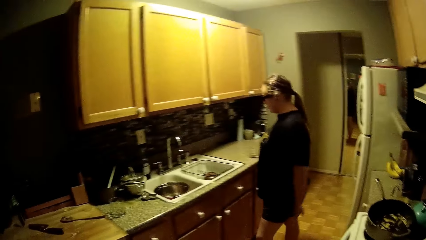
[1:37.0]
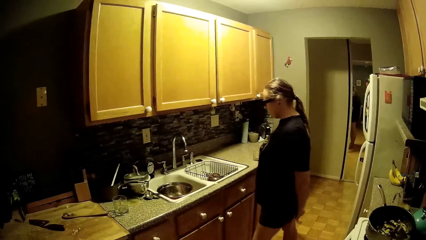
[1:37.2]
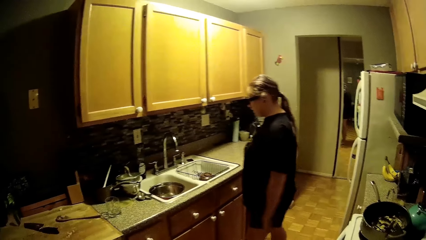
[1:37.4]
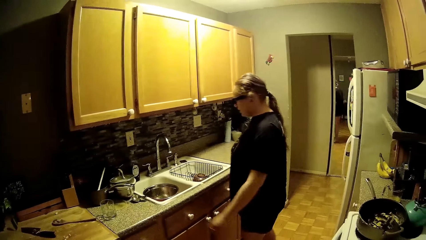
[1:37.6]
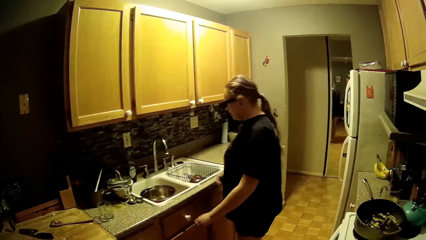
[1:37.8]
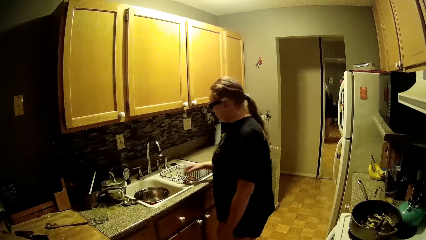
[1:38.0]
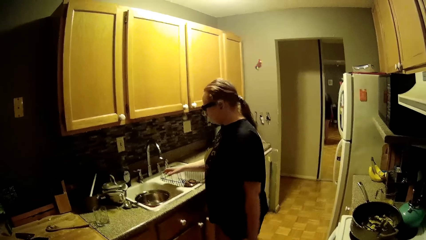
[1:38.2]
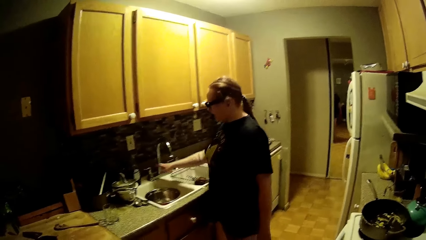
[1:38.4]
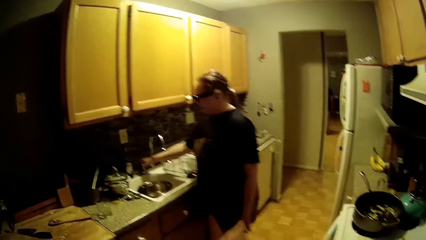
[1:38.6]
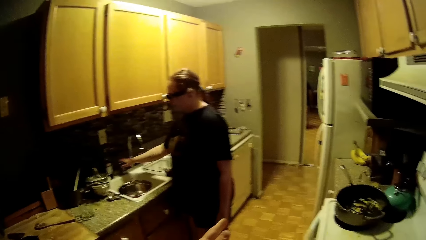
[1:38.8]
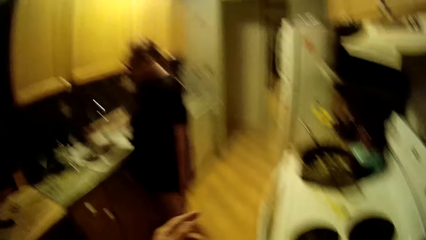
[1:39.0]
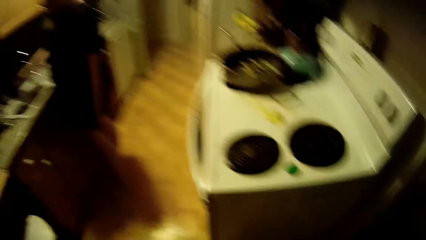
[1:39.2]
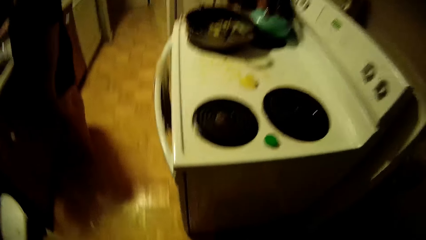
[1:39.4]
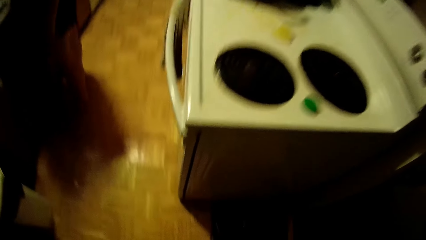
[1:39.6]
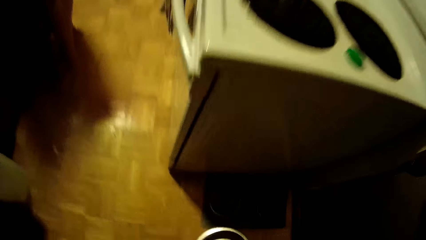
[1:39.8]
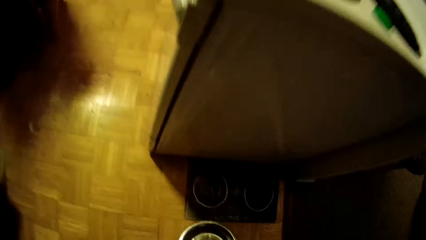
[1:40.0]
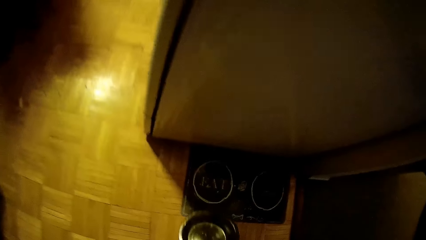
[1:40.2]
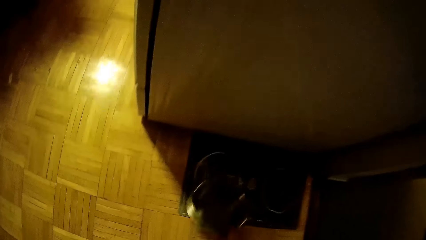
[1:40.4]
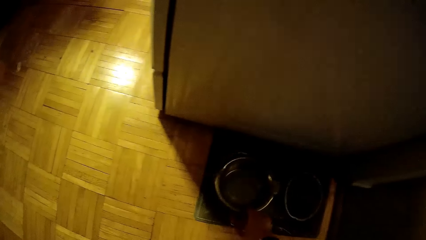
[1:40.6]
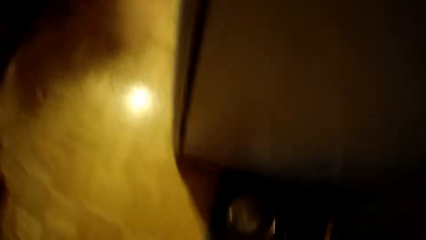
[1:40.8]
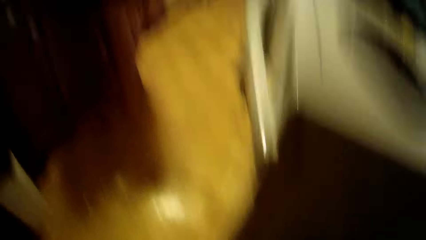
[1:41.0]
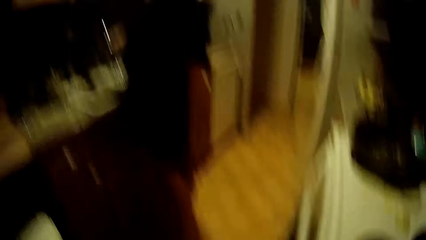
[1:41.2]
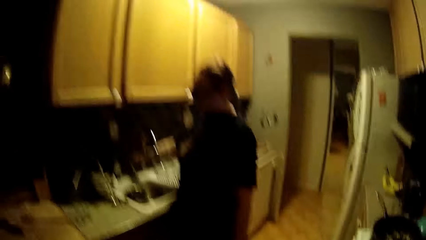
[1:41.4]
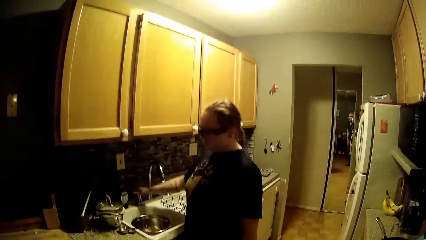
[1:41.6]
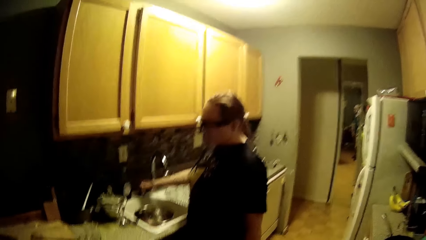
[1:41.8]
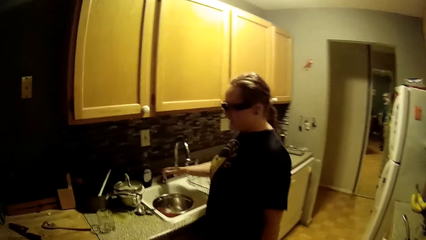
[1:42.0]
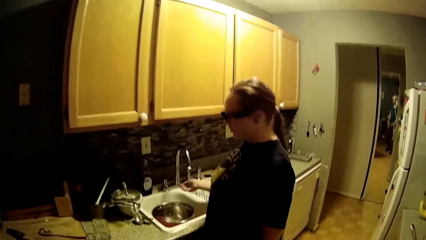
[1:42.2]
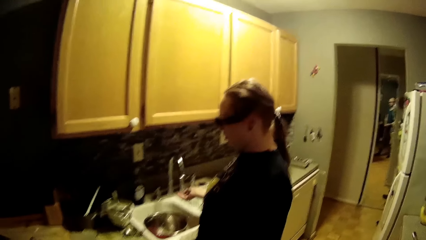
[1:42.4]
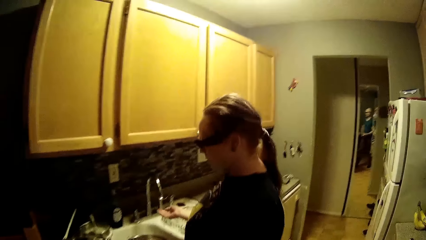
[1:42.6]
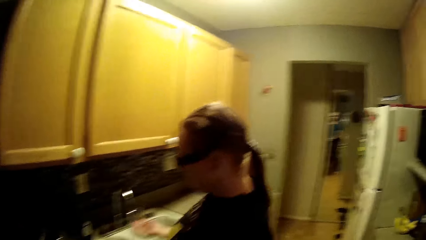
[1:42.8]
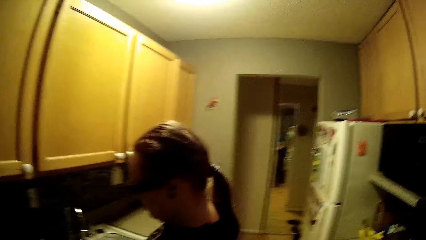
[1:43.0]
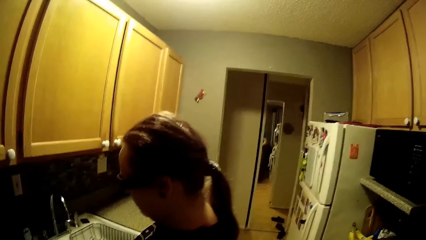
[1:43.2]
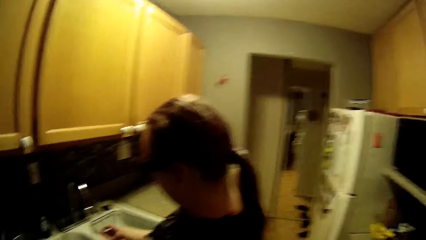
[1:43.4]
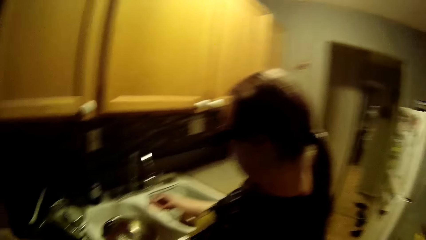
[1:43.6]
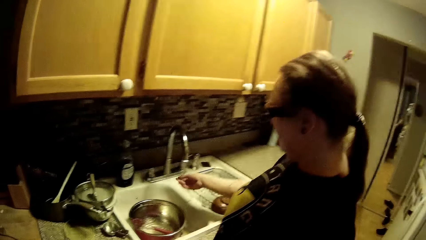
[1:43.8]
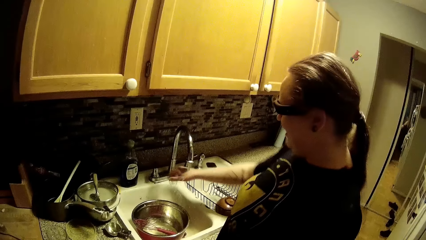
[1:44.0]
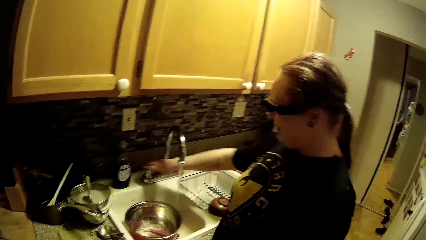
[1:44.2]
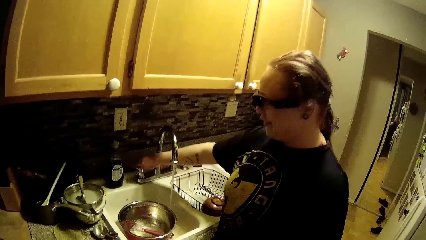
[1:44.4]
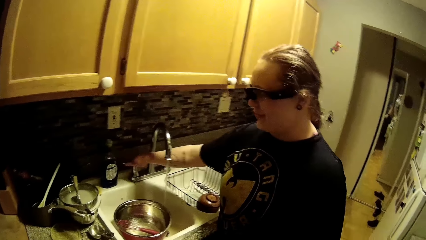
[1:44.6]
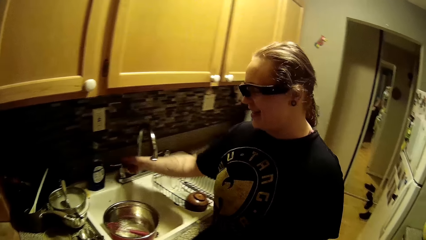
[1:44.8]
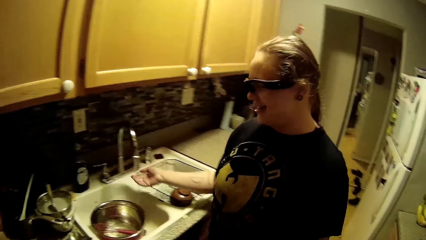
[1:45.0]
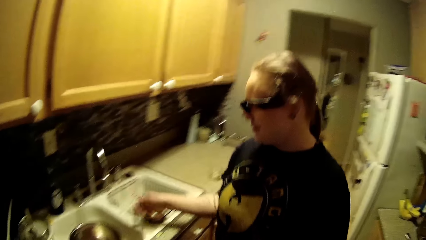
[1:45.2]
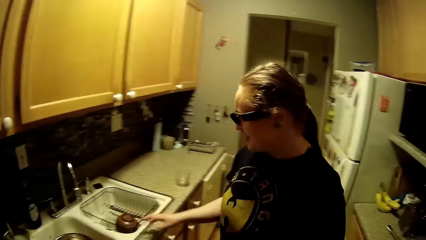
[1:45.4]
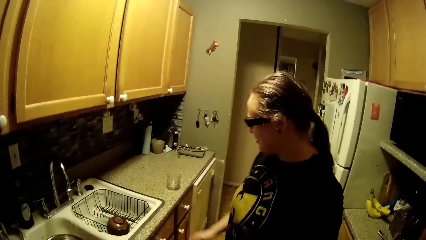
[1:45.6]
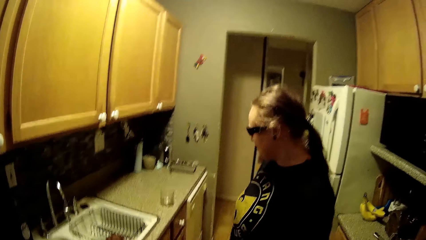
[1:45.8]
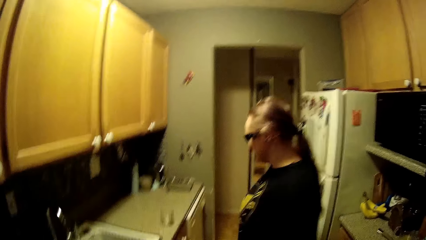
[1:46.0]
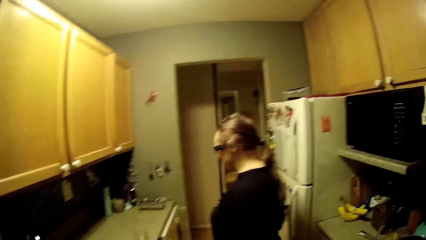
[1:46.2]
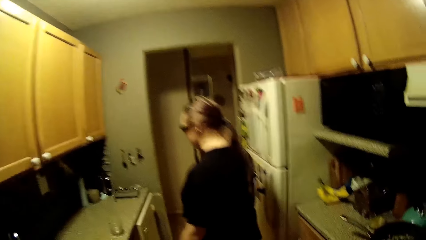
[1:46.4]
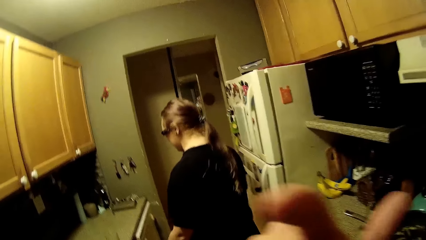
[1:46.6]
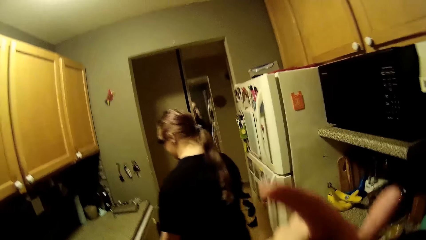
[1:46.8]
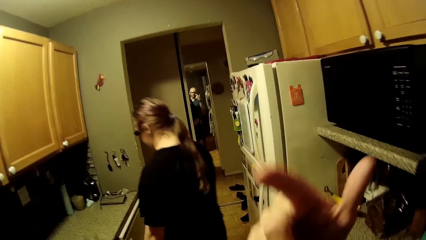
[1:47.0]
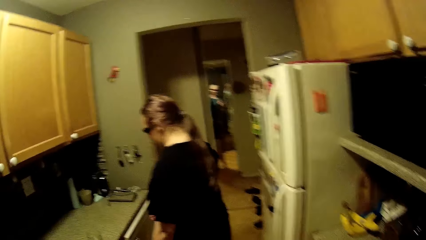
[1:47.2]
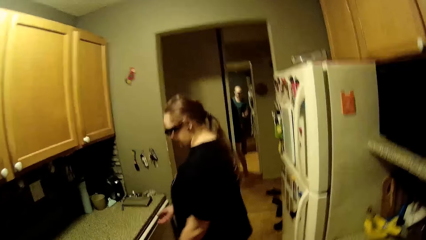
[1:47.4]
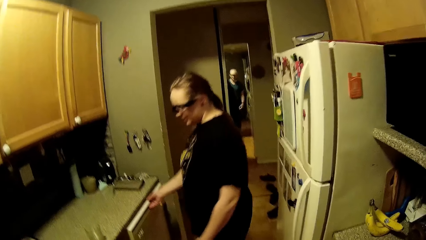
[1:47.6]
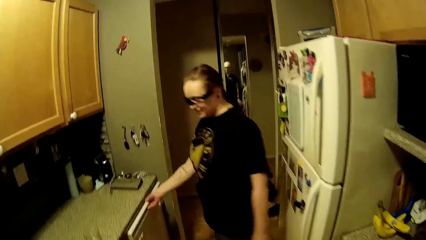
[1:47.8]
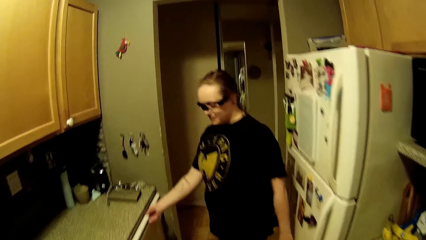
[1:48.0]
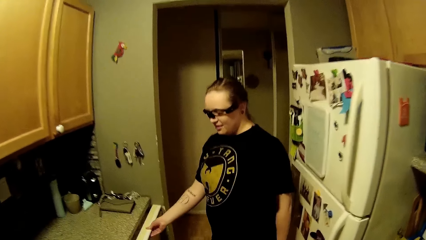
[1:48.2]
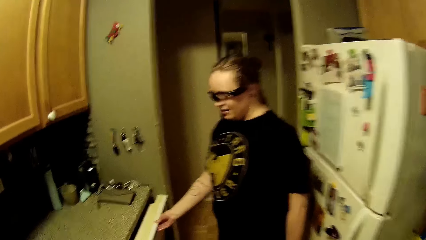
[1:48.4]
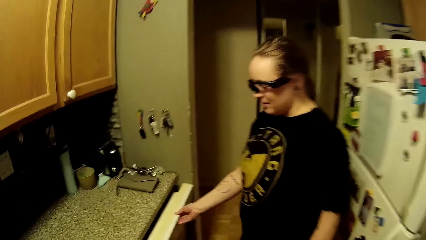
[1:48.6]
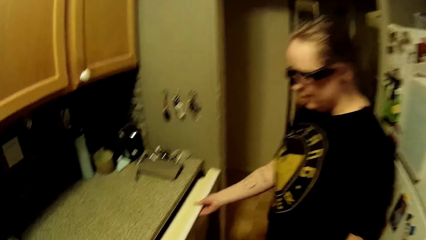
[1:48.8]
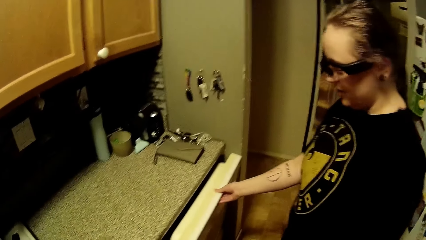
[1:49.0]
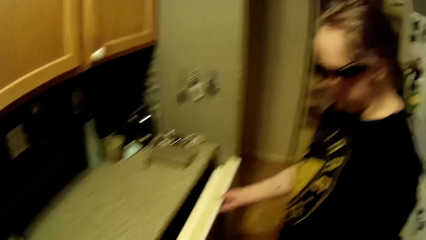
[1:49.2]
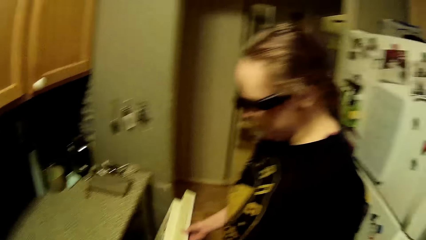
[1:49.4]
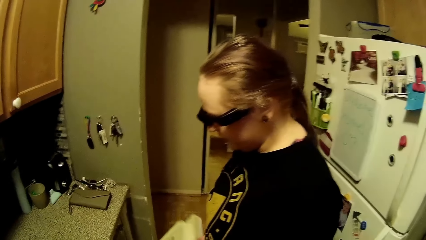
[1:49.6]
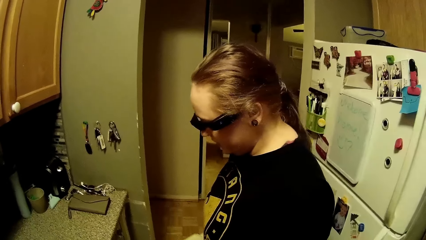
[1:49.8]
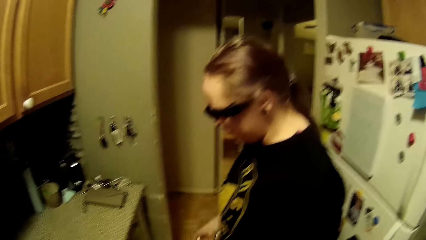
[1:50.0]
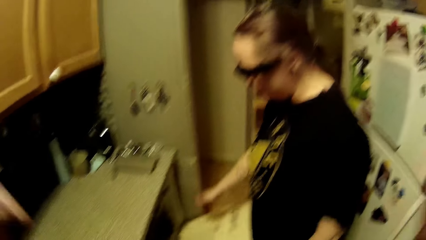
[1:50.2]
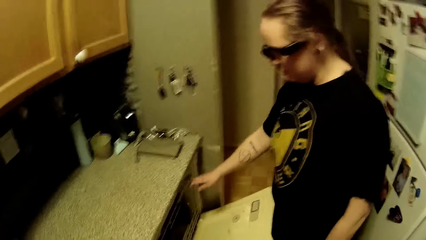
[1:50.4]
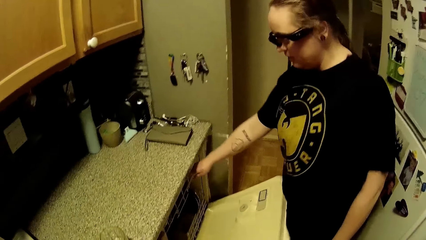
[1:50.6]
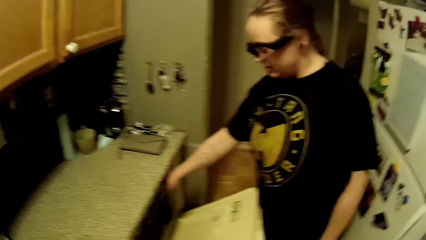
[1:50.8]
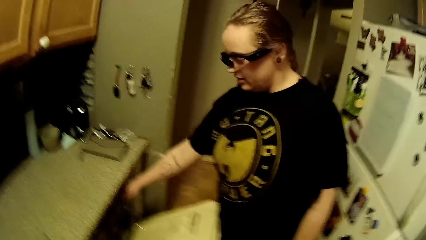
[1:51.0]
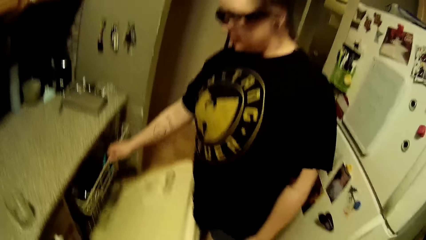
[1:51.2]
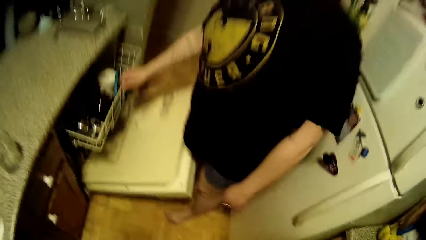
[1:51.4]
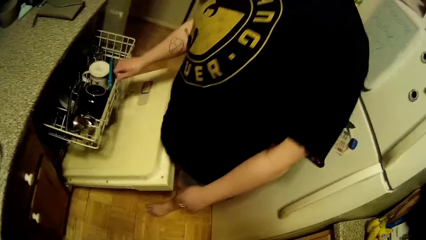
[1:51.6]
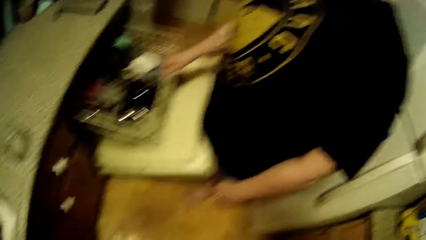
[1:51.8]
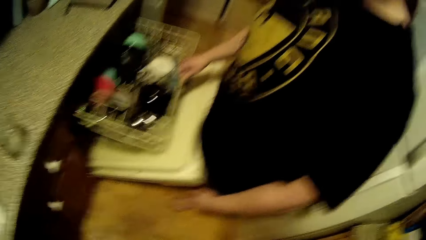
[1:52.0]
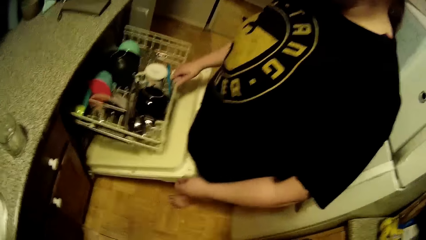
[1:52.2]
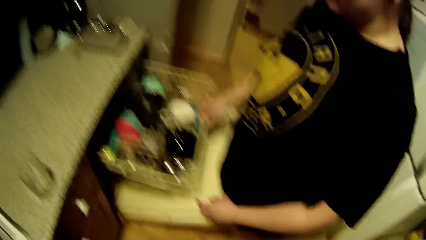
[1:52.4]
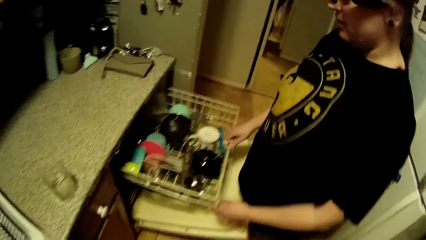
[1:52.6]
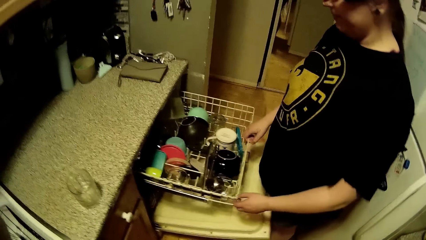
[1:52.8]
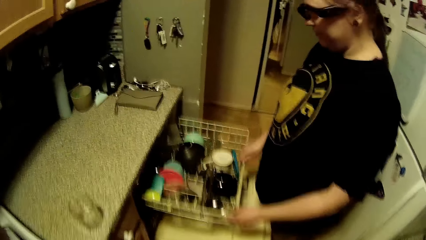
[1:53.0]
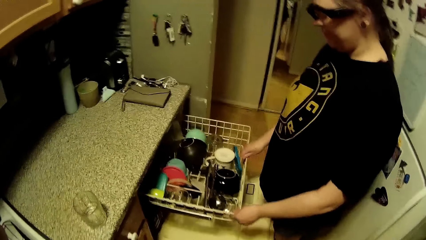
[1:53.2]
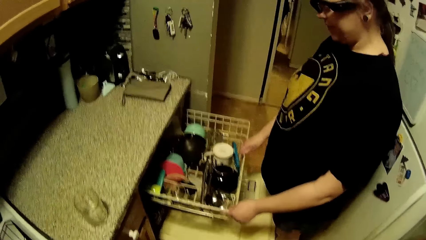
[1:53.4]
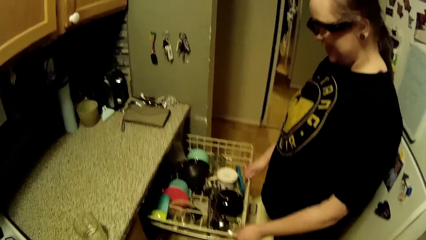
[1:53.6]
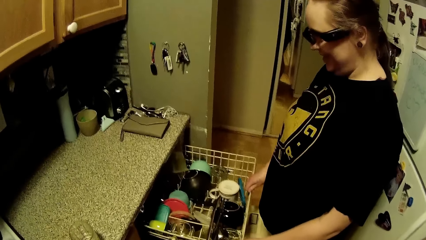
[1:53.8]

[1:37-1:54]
The woman touches the tap with her right hand. The camera wearer places a plate or pan on a cooker on the floor with his right hand. The woman opens the tap with her right hand. She places her right hand under the running water from the tap. The camera wearer walks. The woman closes the tap with her right hand. The camera wearer stretches his finger and drops the finger. The woman opens a dishwasher or cupboard with her right hand. The camera wearer walks. The woman pulls an upper rack of the dishwasher with her right hand. She touches the upper rack of the dishwasher with her left hand.
